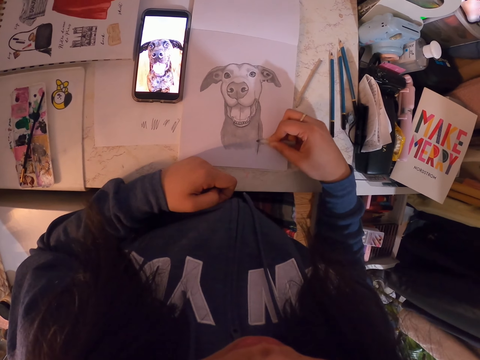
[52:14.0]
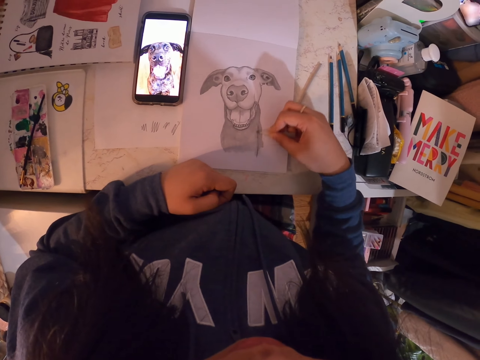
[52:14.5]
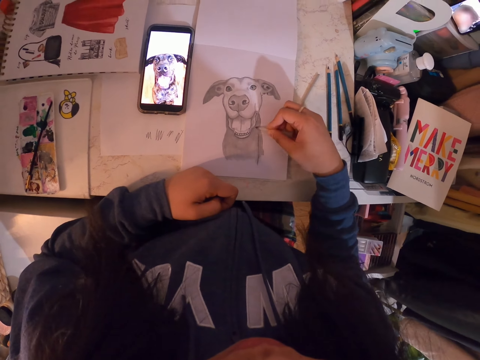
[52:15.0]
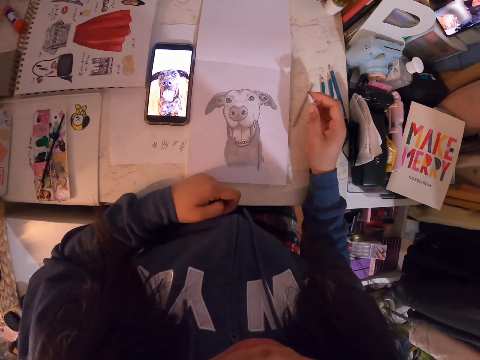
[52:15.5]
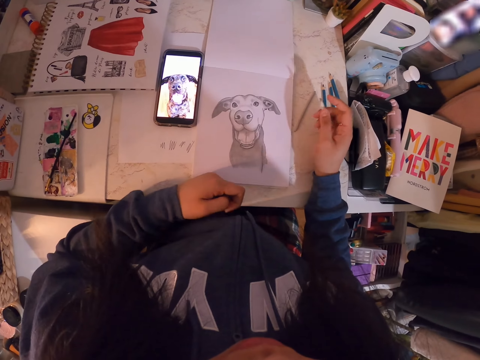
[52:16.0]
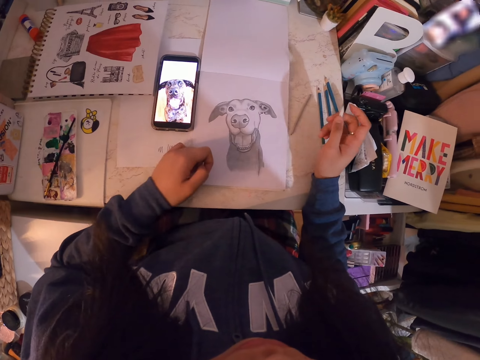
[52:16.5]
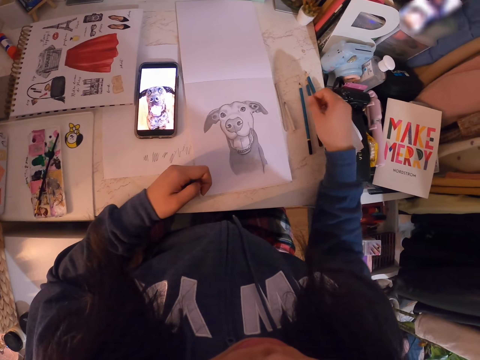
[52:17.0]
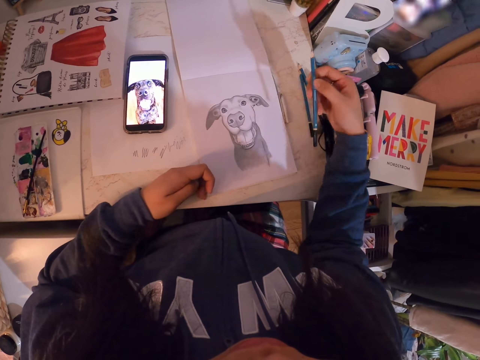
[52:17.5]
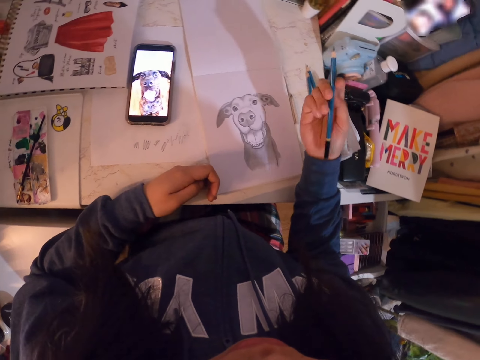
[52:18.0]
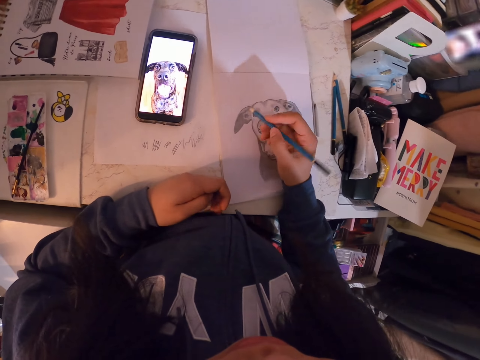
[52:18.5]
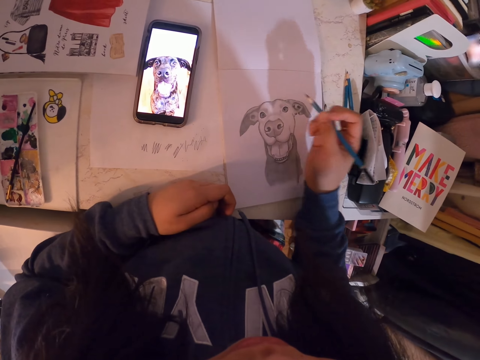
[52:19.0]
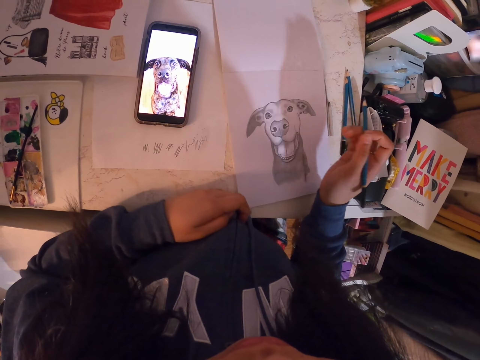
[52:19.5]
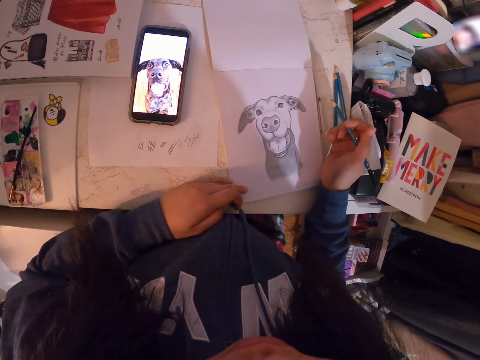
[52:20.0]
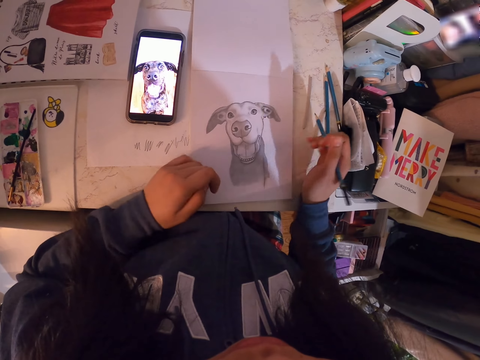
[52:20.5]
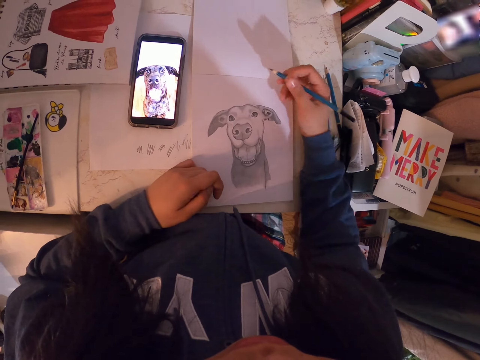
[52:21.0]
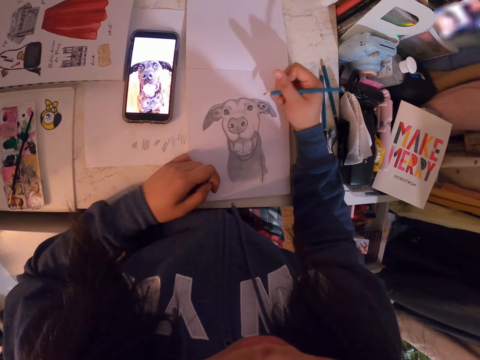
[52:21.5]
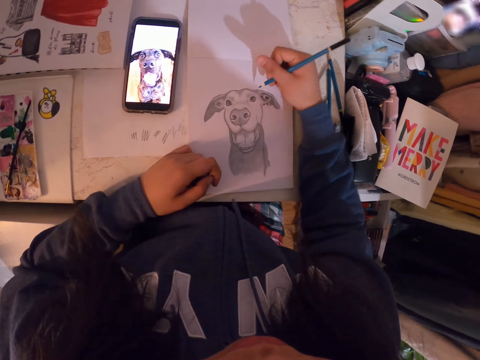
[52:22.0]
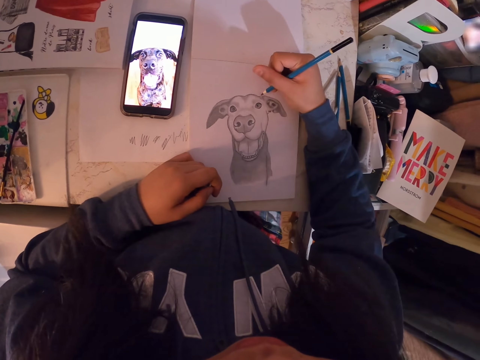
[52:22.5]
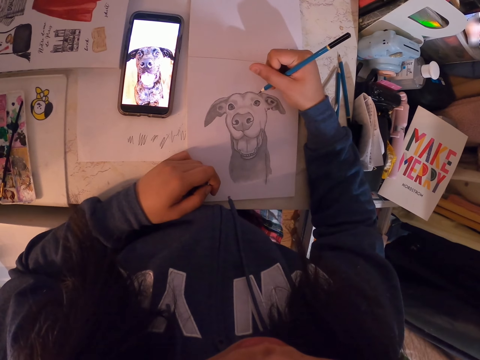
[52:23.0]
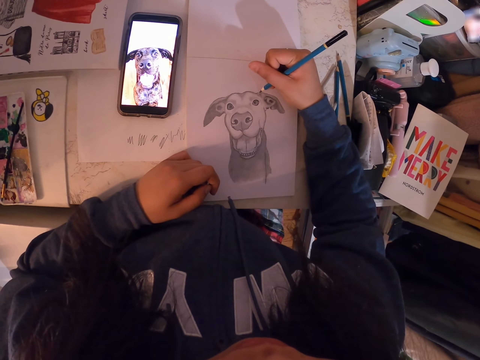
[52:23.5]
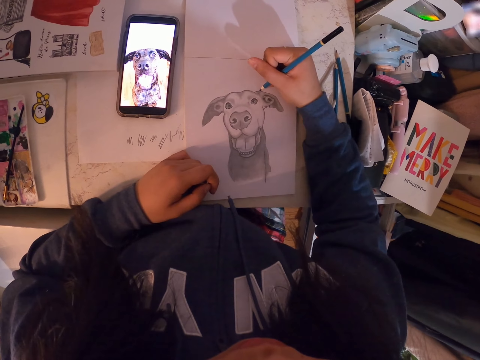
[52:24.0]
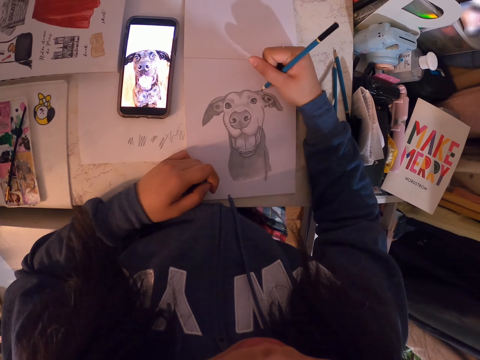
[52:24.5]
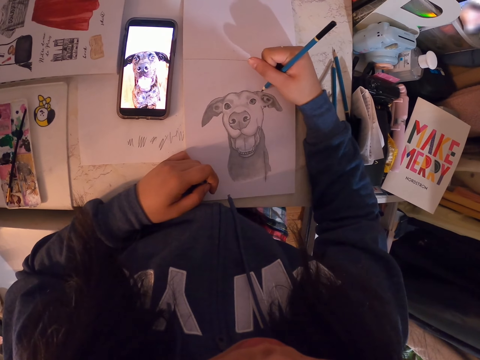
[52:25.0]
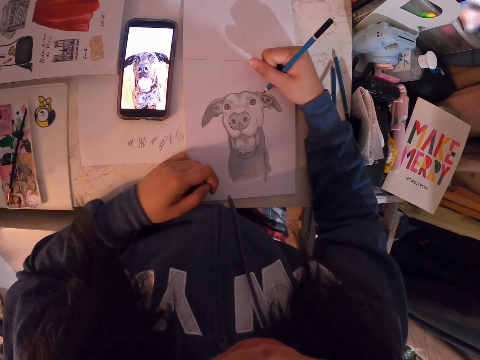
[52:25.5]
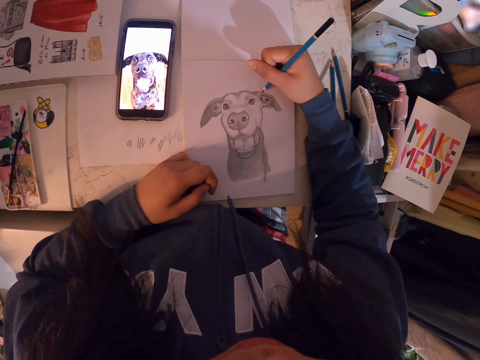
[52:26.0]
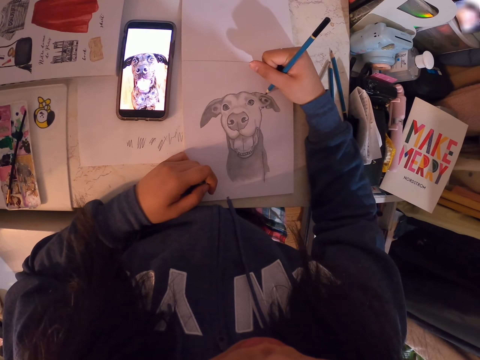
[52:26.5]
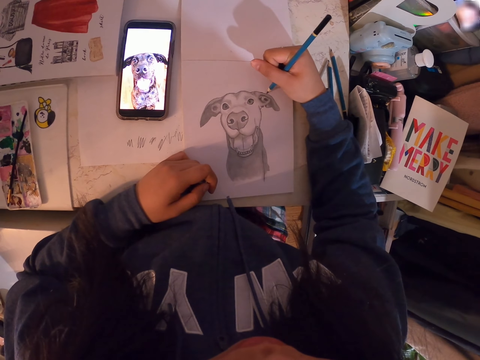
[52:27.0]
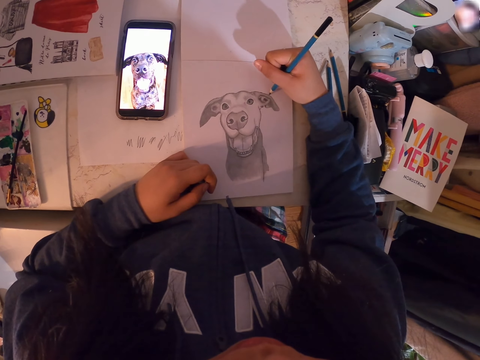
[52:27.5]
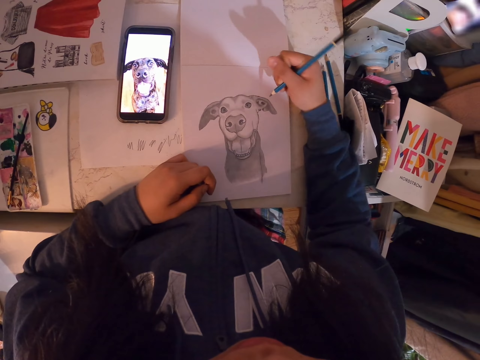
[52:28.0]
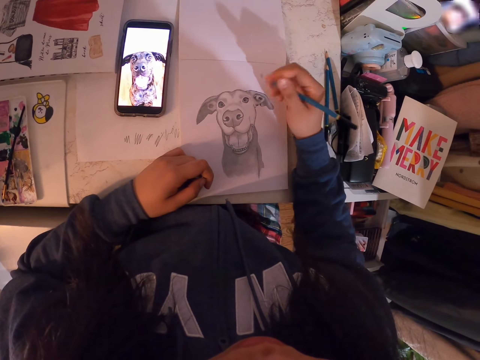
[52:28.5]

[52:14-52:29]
The camera wearer adjusts the sketch book and drops the sketch pen. They pick up the pencil, adjust the sketch book, and sketch an image with the pencil. They sketch the image with the pencil. They shade the drawing.

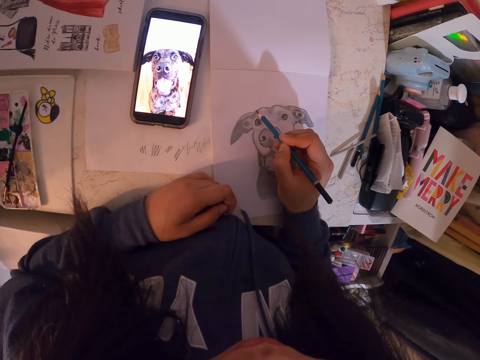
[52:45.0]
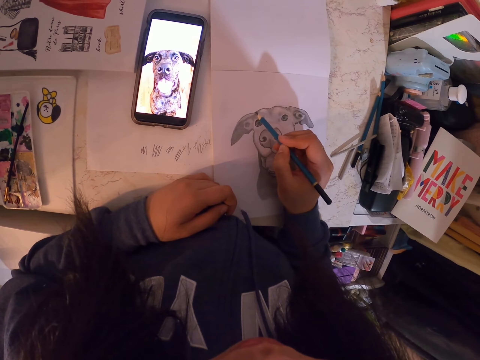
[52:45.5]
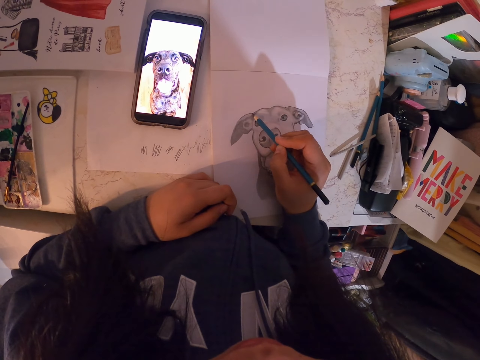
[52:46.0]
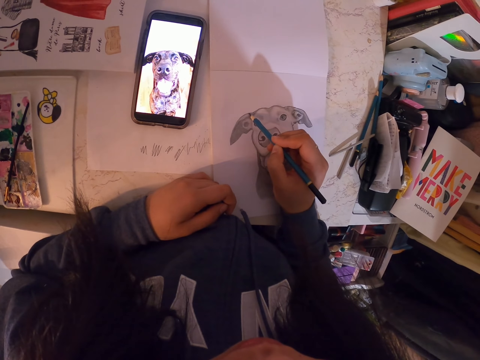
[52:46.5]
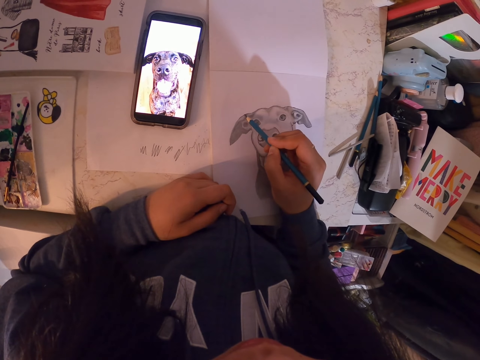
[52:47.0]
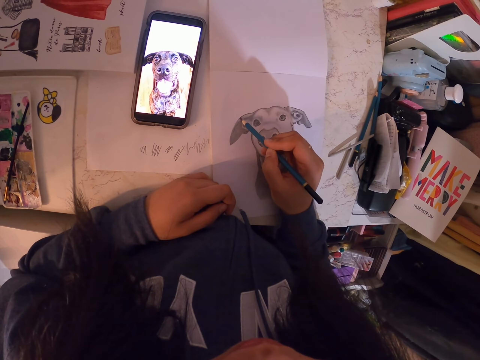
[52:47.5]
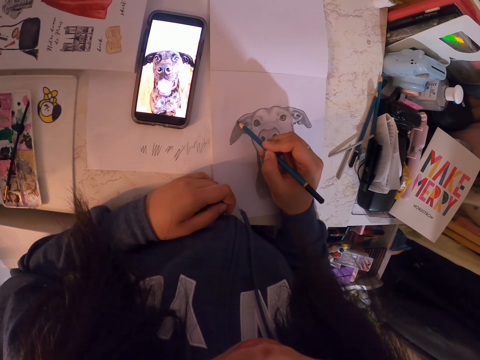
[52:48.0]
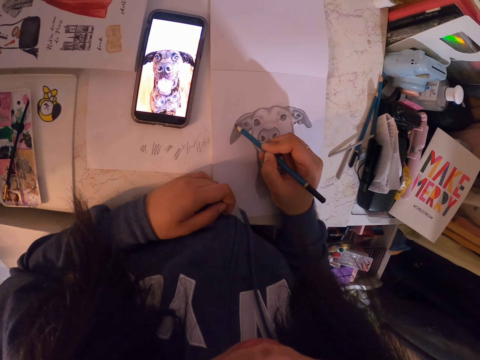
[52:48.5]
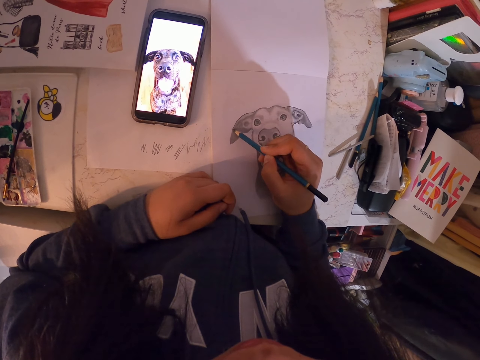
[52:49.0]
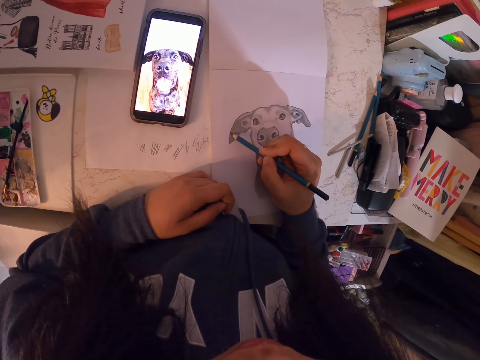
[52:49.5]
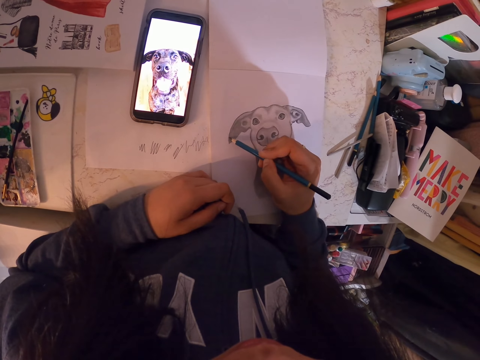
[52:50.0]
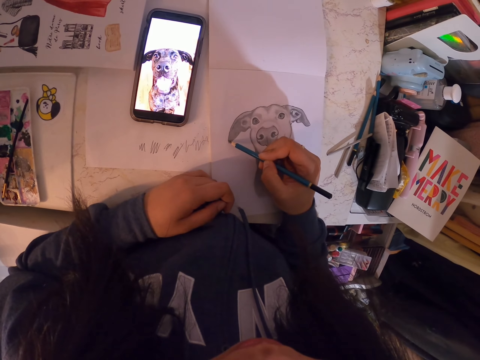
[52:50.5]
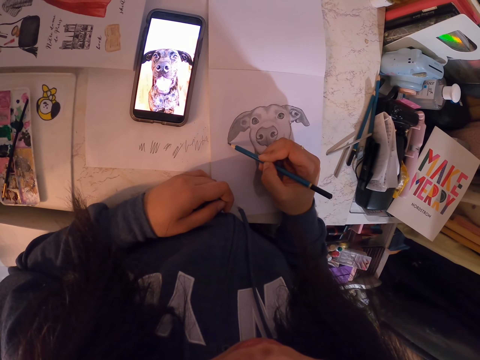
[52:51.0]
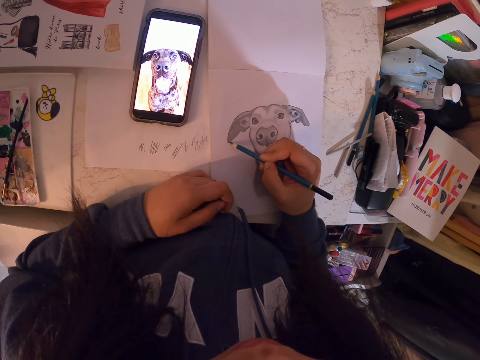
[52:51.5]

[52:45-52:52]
The camera wearer draws in the book.

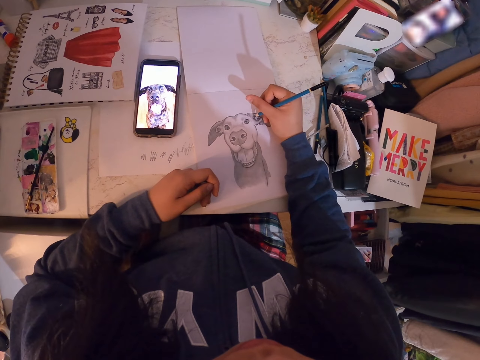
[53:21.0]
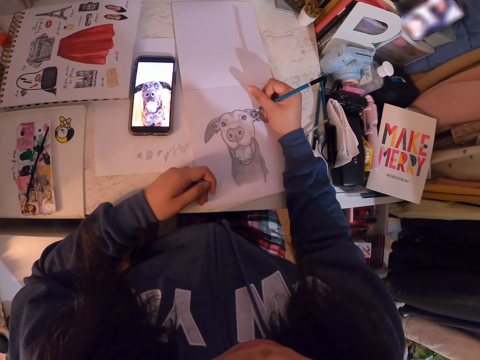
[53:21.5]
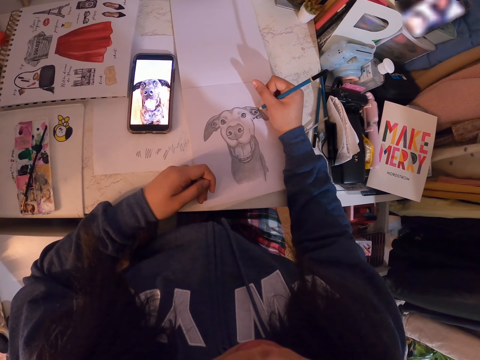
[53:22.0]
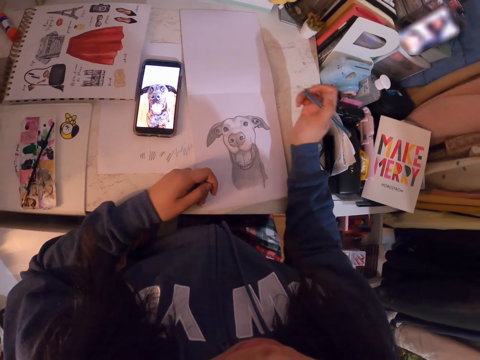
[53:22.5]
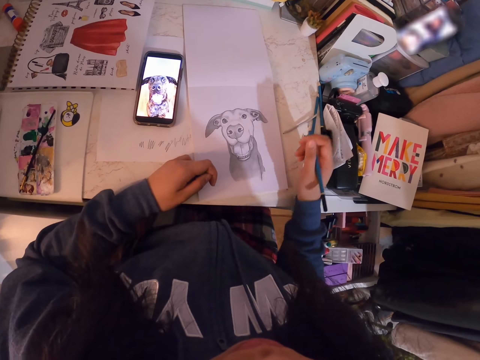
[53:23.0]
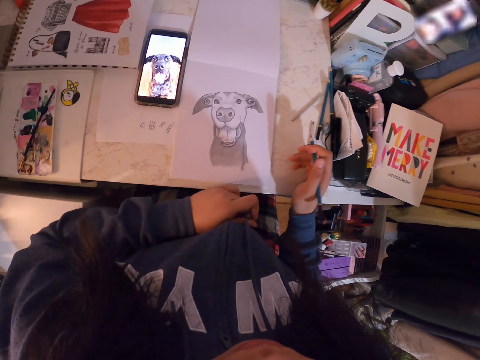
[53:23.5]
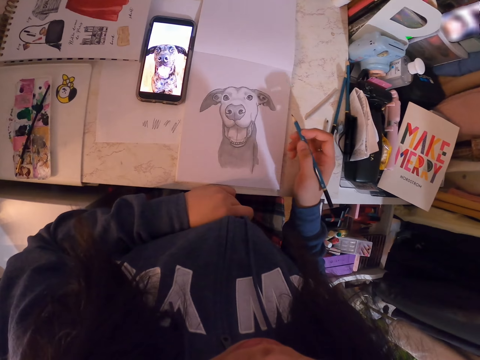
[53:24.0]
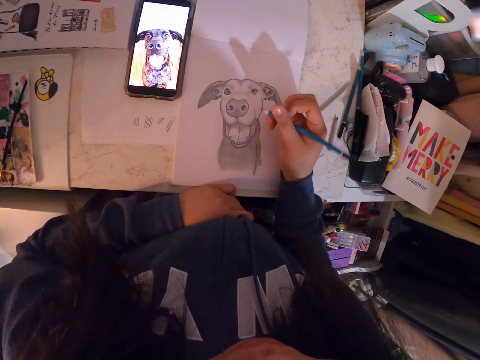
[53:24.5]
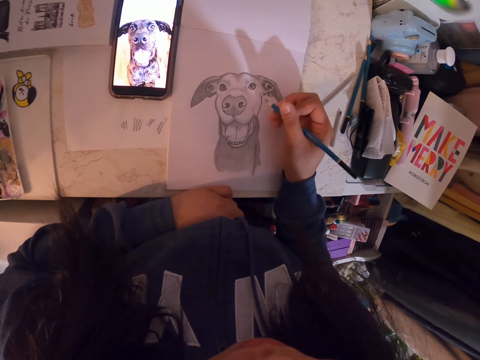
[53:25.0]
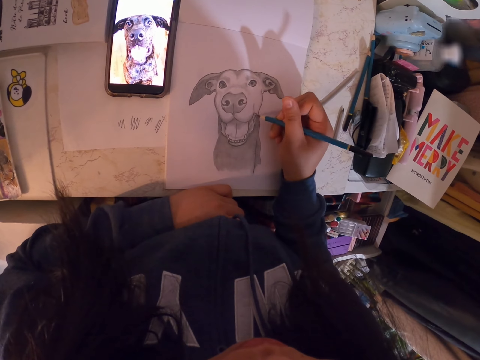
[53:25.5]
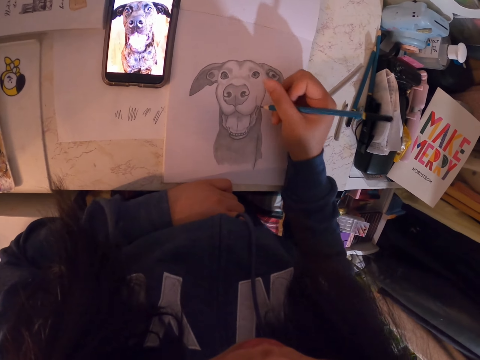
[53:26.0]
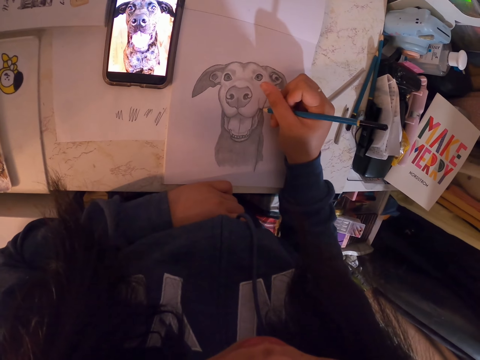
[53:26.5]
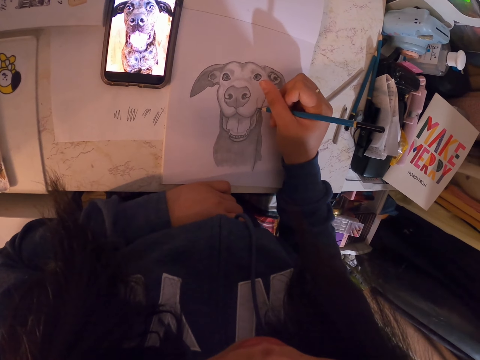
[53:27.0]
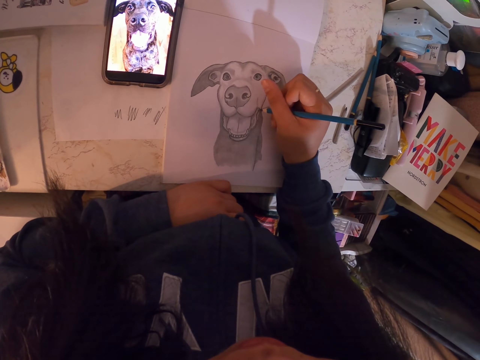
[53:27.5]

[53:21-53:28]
The camera wearer adjusts the sketch book.
